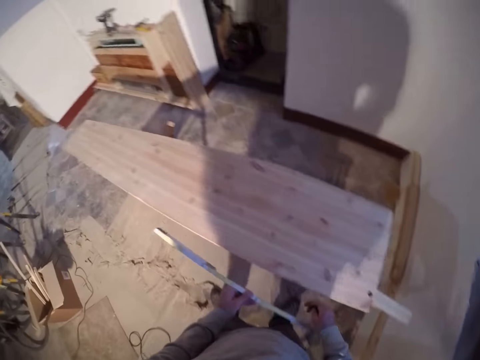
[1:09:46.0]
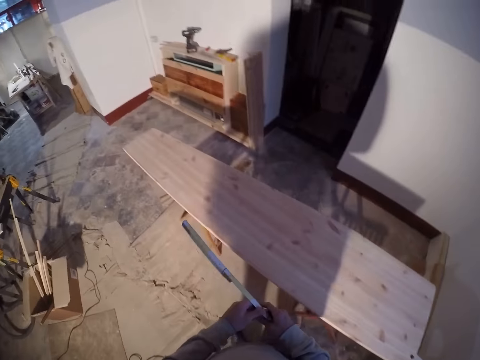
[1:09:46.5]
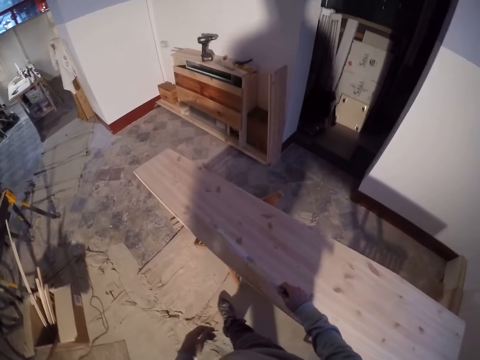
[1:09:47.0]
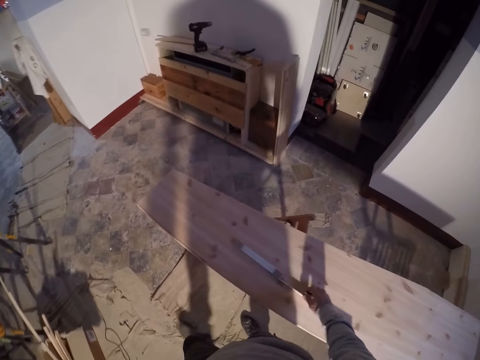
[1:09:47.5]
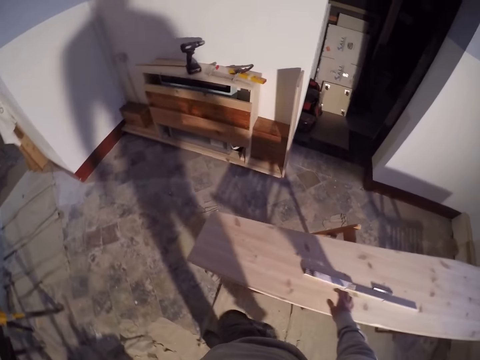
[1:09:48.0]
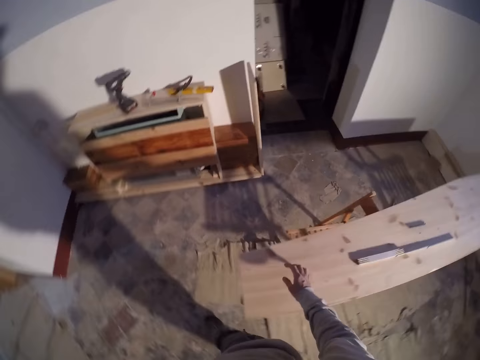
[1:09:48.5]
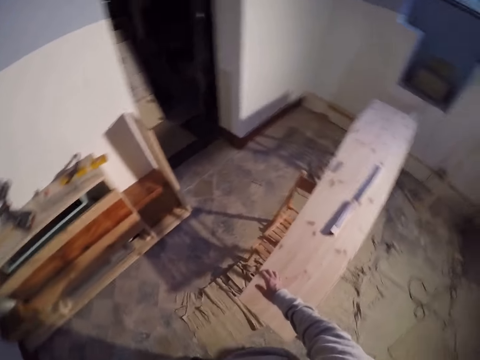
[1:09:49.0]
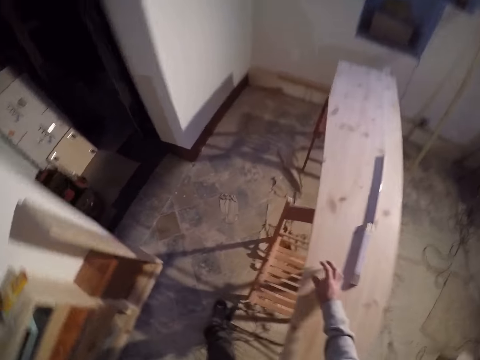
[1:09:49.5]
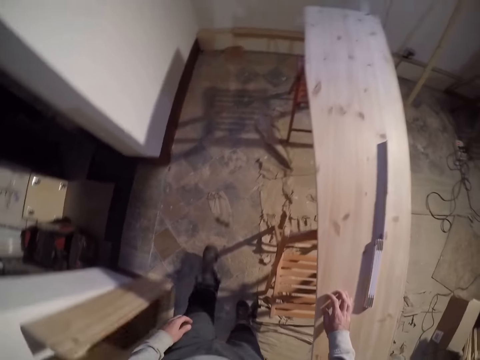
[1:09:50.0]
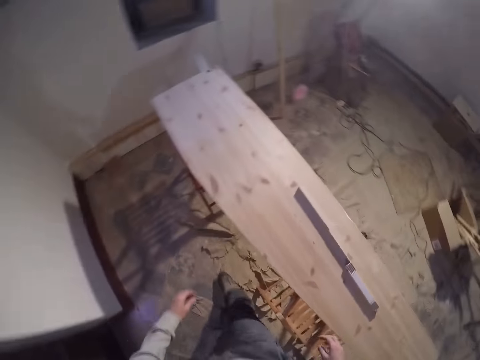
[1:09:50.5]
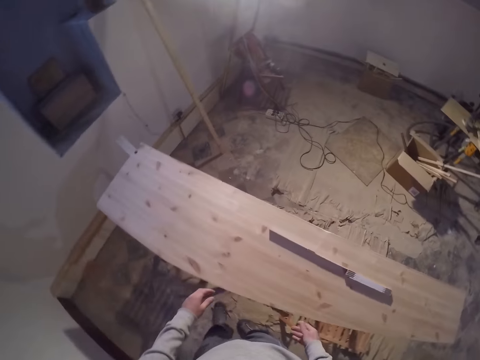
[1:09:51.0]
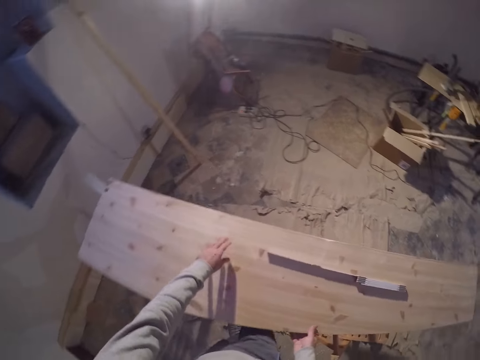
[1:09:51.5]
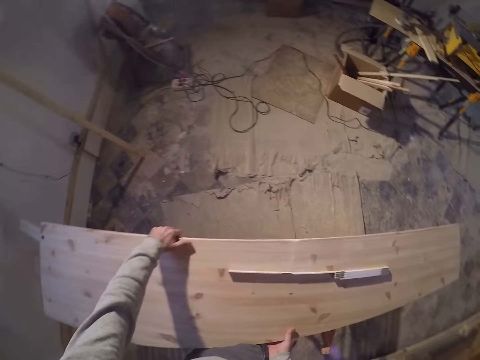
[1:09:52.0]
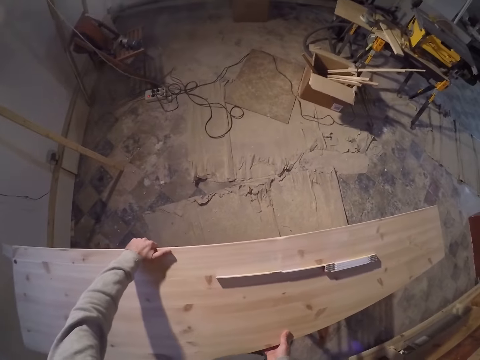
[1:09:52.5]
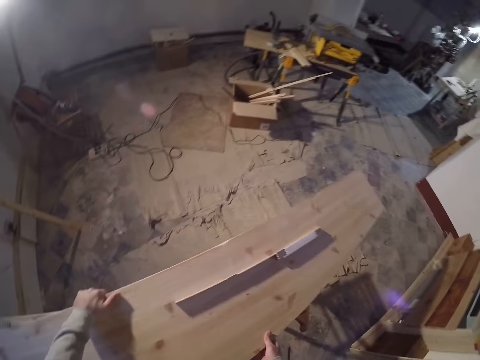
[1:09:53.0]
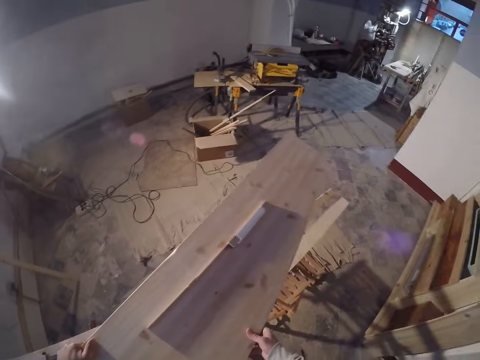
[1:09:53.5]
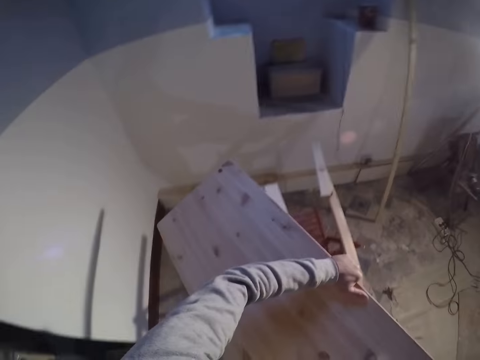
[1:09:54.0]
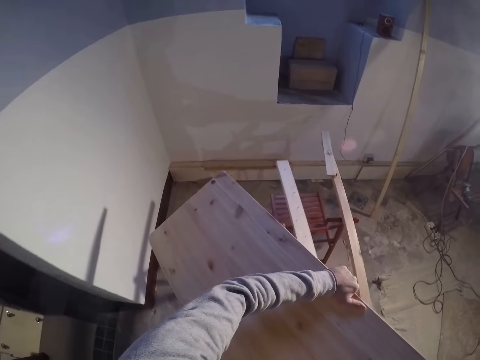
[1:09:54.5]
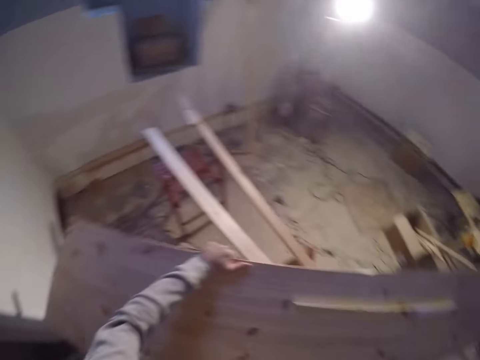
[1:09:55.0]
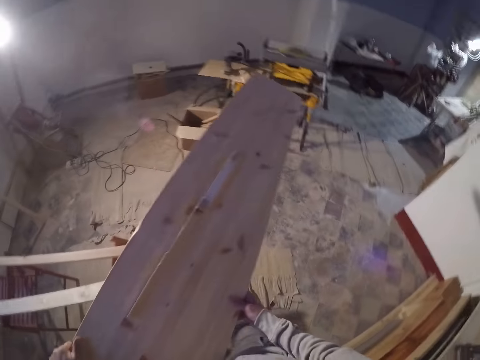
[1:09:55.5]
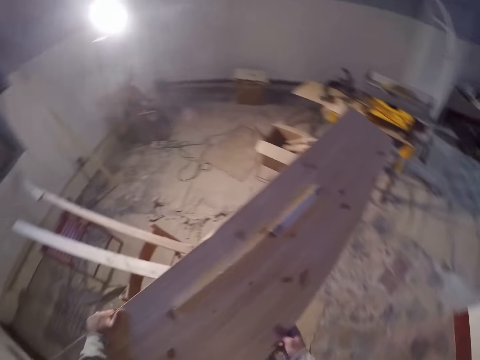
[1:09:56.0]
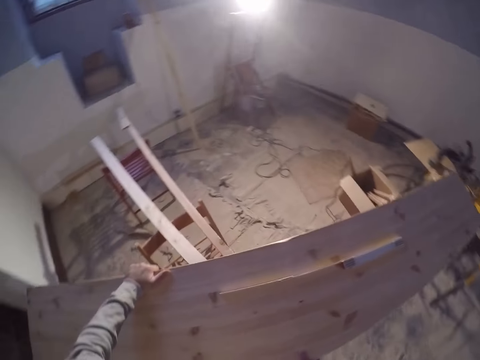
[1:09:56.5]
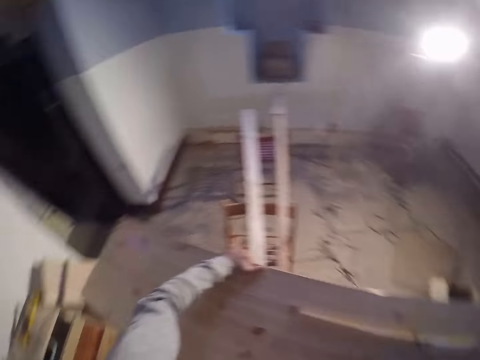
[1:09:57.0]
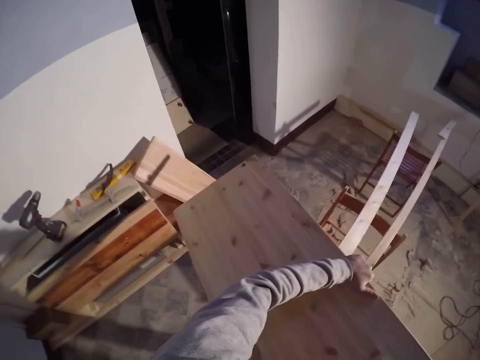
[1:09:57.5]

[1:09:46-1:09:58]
The camera wearer lifts the foldable measuring tape. He transfers the ruler from his left hand to his right hand. He places the ruler on the lumber on the workbench with his right hand. He moves beside the wood and puts his hand on the wood. He carries the lumber with both hands. He lifts the wood. He moves around the wooden stand.

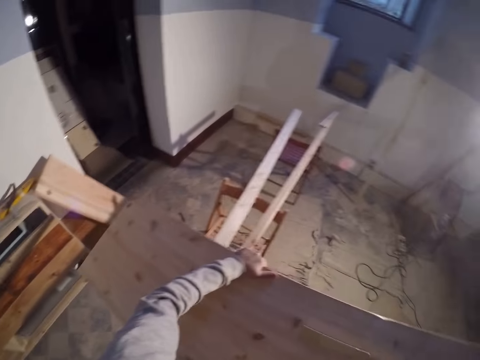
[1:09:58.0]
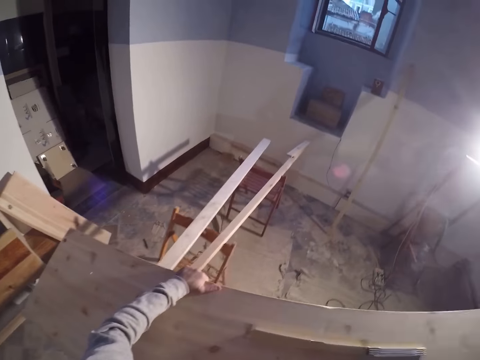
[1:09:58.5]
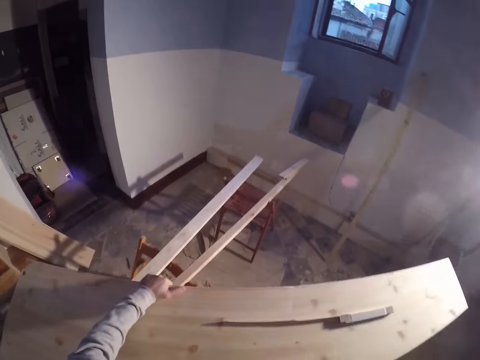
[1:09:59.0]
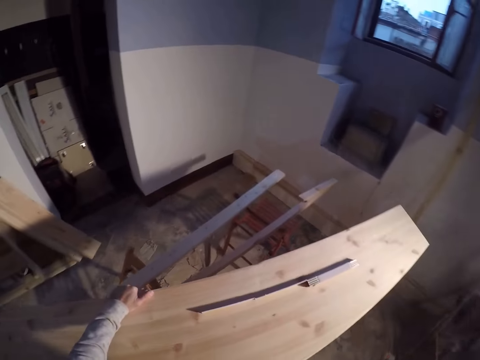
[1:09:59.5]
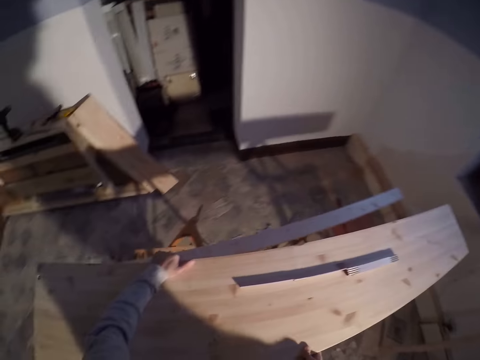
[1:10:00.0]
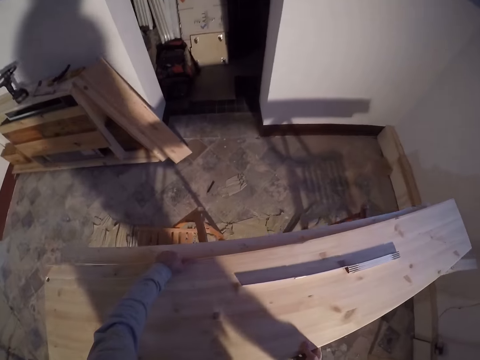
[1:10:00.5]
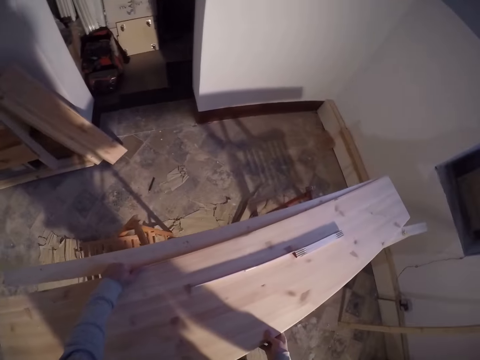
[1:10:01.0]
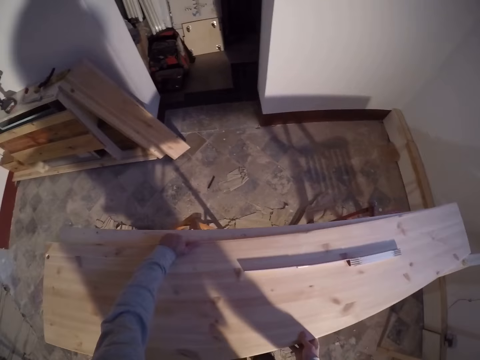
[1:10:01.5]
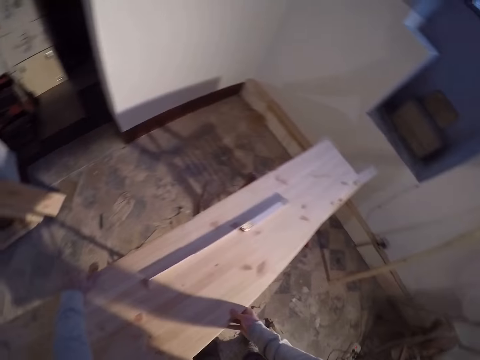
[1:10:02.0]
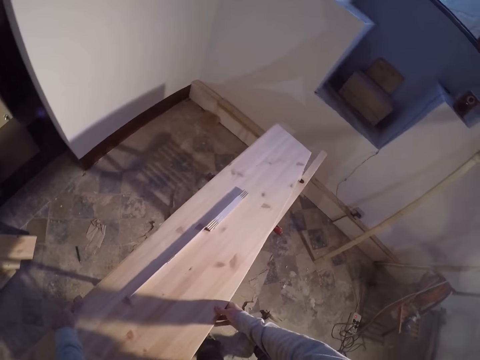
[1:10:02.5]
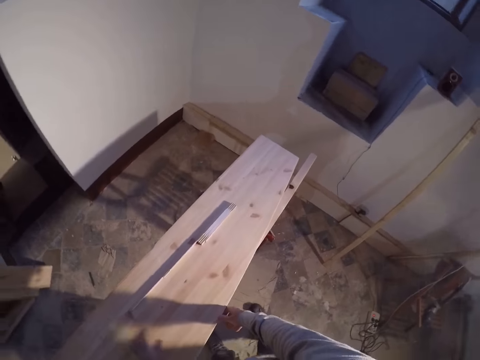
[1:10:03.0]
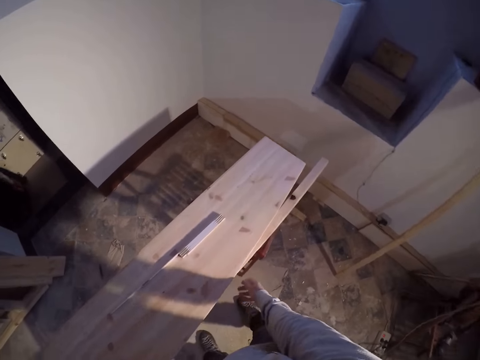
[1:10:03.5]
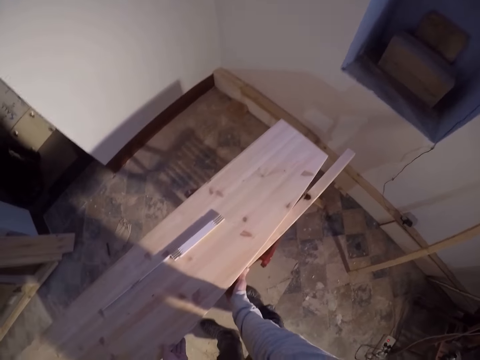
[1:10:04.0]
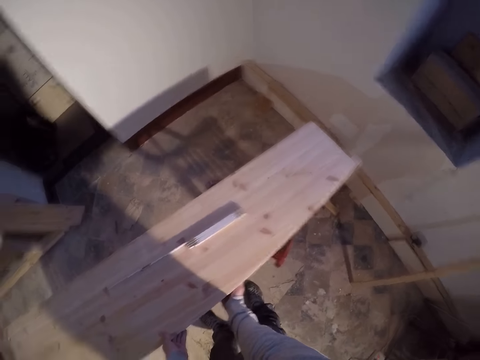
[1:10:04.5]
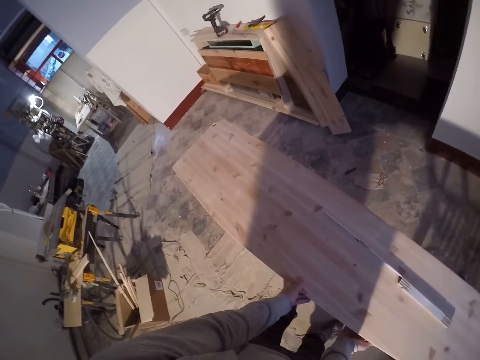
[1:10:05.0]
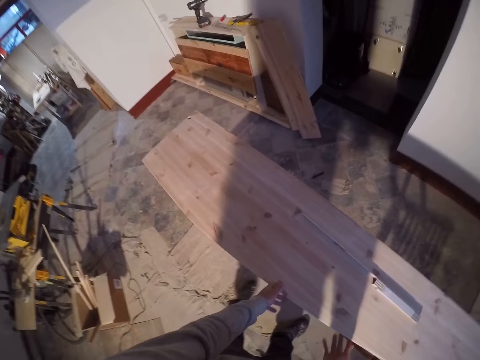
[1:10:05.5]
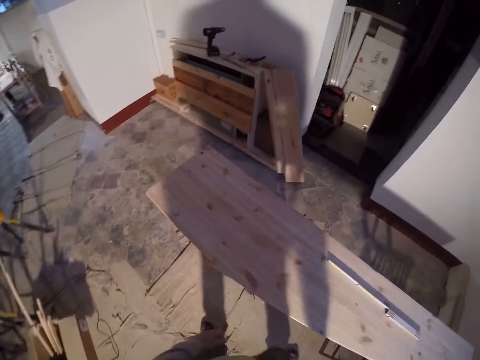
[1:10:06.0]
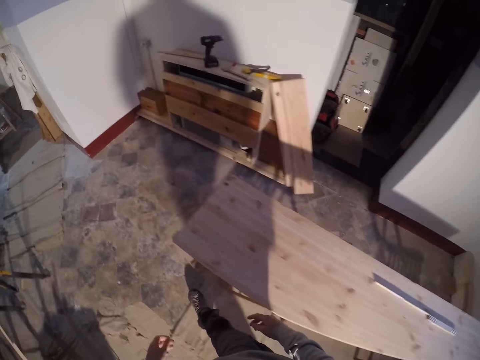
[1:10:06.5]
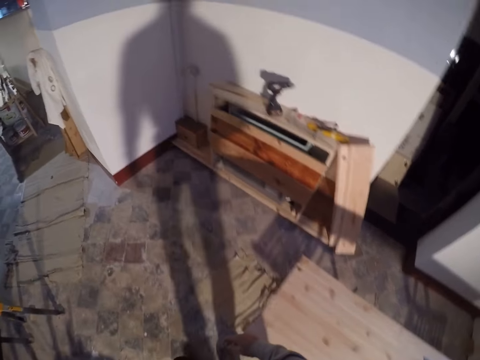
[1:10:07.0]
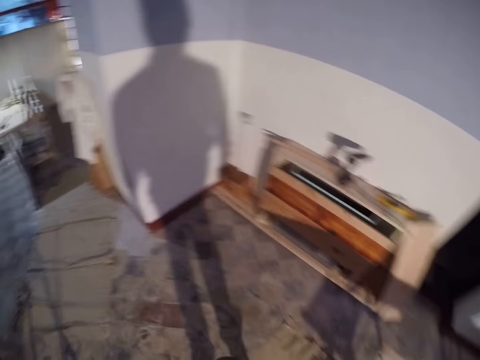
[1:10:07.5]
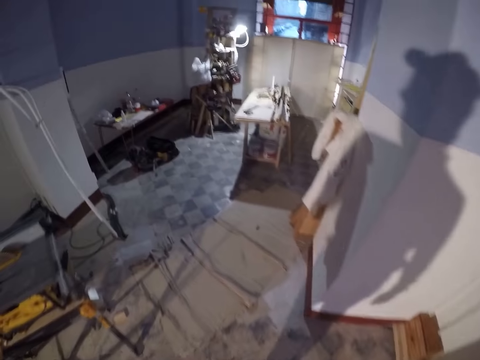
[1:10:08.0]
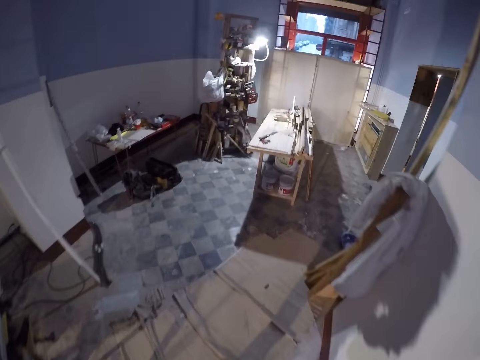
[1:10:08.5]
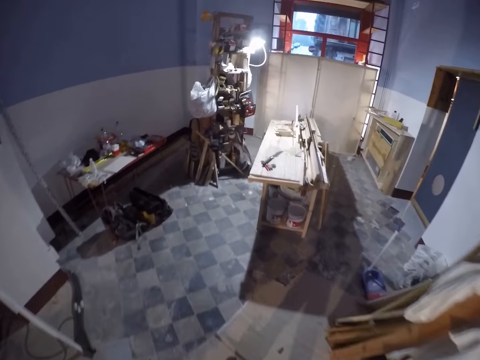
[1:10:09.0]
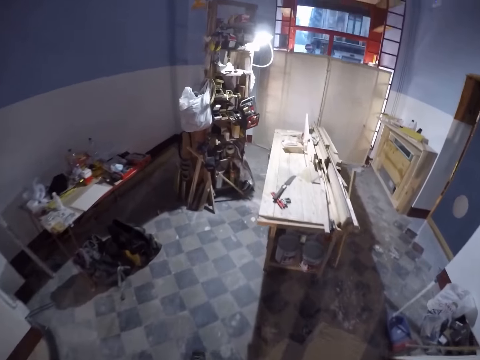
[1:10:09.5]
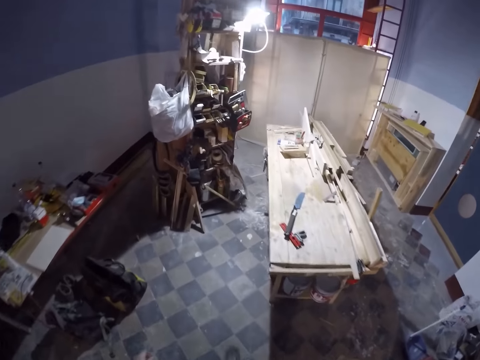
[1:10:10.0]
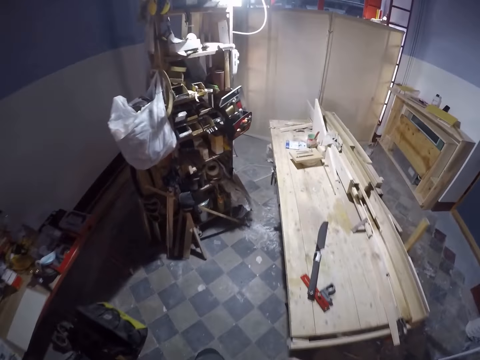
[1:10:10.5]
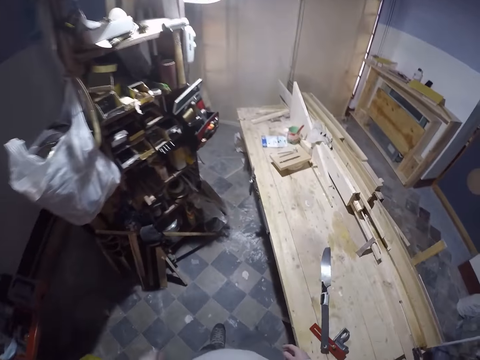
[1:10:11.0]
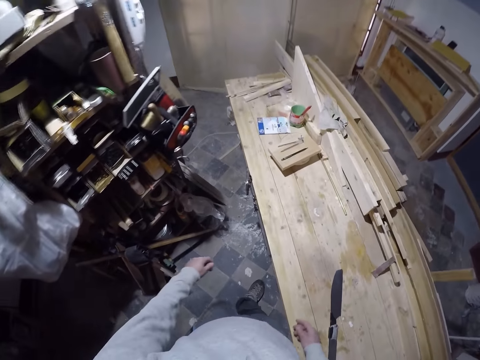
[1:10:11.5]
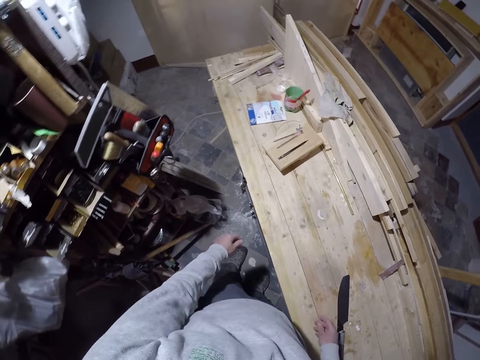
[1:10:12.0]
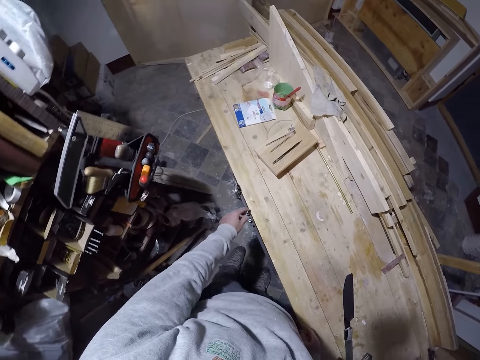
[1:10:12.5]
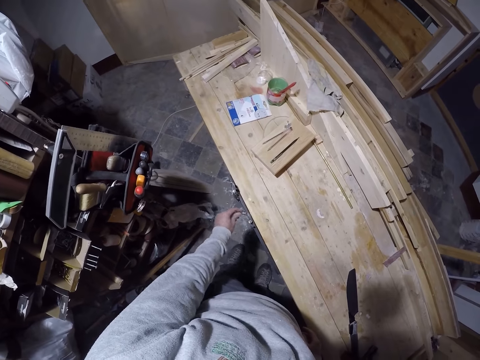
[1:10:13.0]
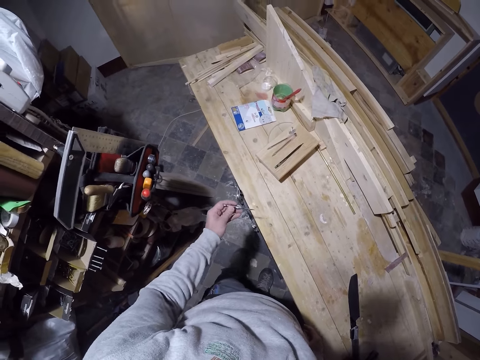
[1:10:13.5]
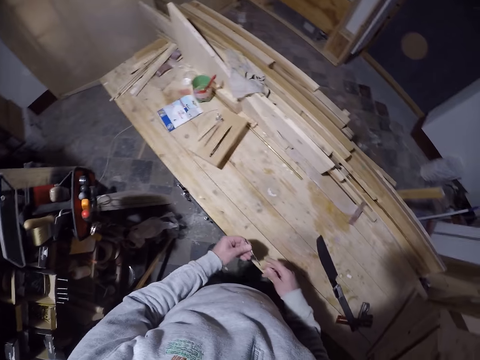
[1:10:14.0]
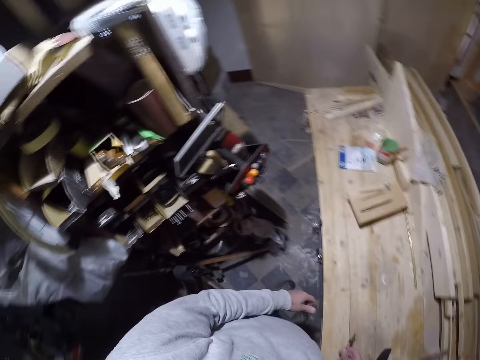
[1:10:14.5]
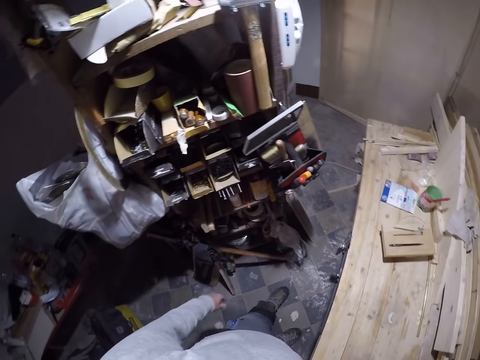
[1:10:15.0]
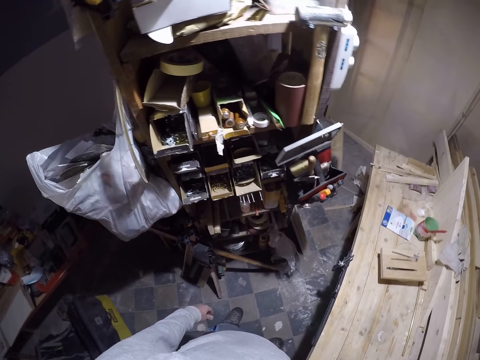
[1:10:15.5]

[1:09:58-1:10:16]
The camera wearer places the lumber on the workbench at the left with both hands. He adjusts a piece of wood under the lumber with his right hand. He walks to the table. He picks a drill bit from the table with his left hand. He holds the pen. He transfers the drill bit from his left hand to his right hand. He holds the pen with the other hand.
